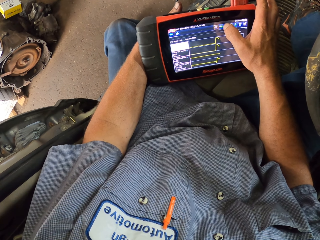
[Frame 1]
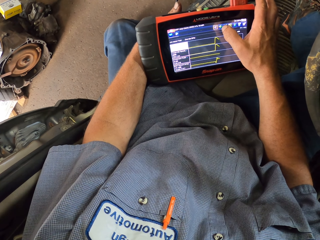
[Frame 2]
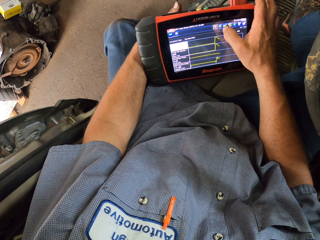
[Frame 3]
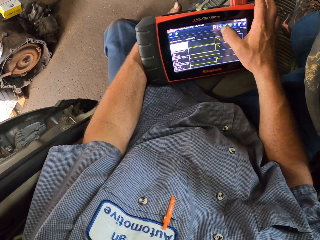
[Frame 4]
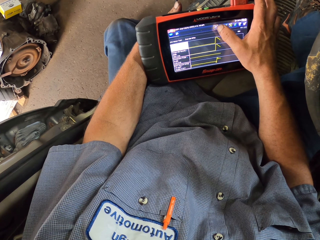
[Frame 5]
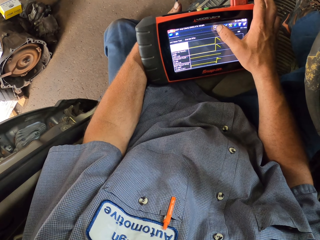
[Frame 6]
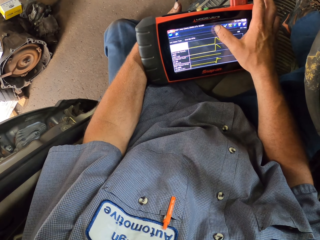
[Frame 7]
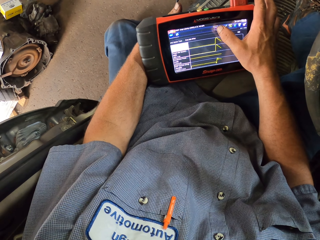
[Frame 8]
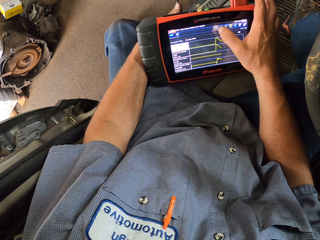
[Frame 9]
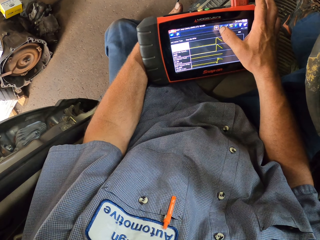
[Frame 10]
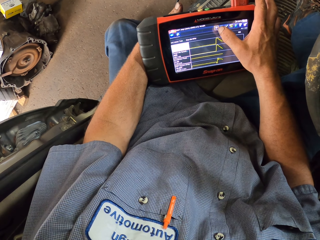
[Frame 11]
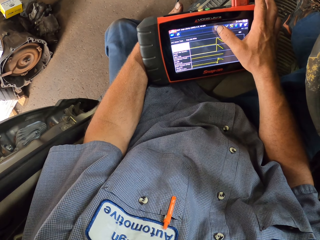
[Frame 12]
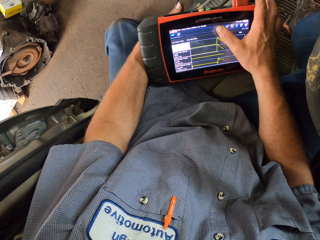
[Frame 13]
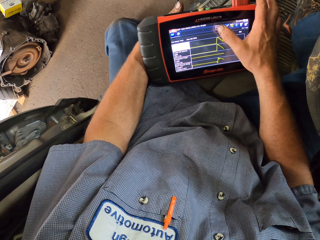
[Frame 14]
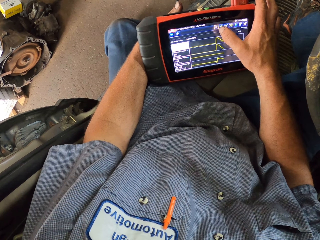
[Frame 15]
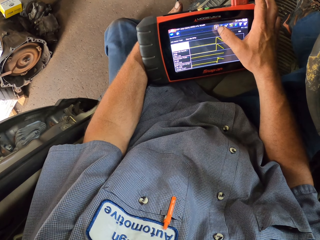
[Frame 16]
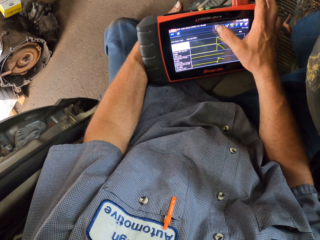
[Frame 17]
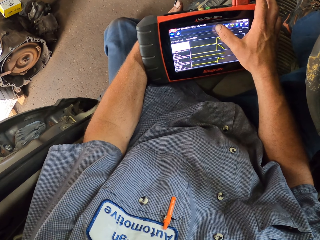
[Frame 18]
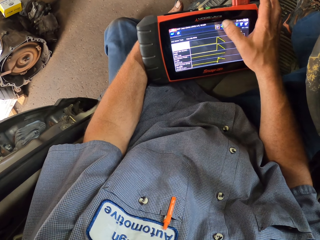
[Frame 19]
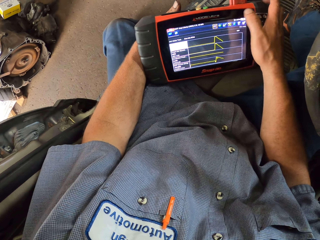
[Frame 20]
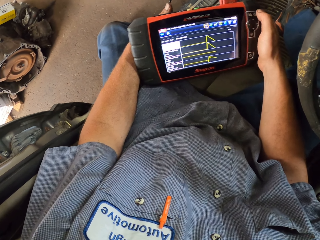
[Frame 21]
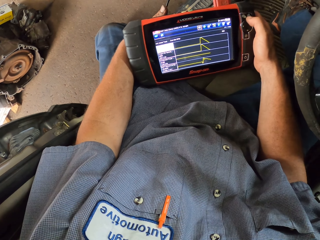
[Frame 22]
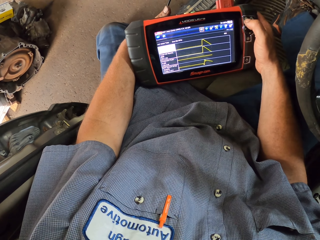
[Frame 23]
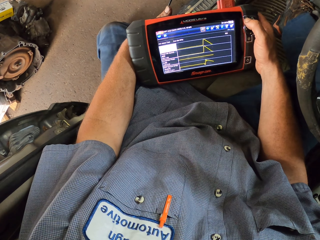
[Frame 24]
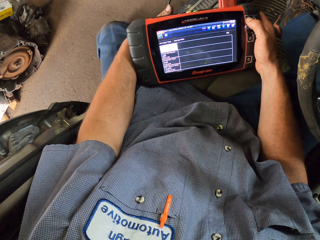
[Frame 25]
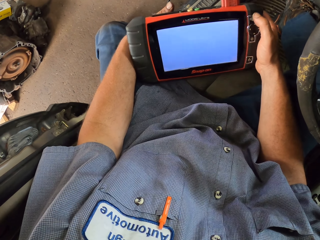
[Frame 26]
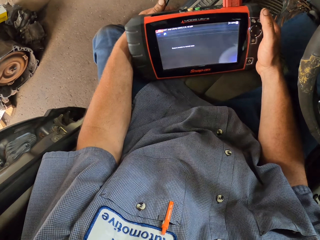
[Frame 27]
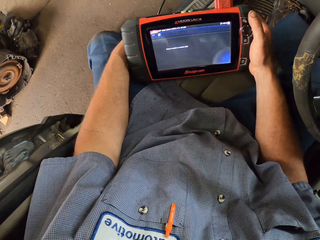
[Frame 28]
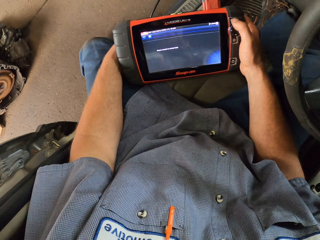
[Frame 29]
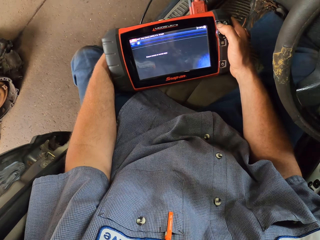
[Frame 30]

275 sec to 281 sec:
The camera wearer taps the Modis Ultra screen. They tap it again. They press a button on the Modis Ultra.

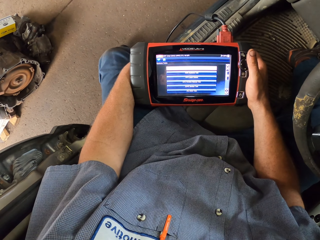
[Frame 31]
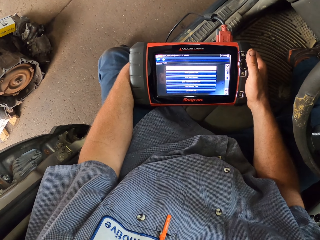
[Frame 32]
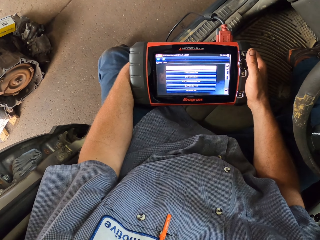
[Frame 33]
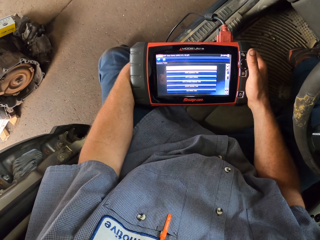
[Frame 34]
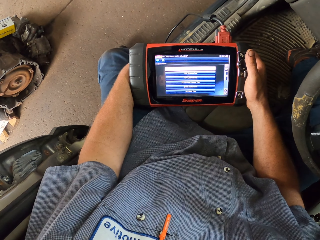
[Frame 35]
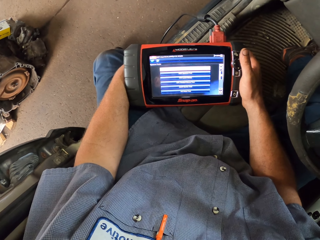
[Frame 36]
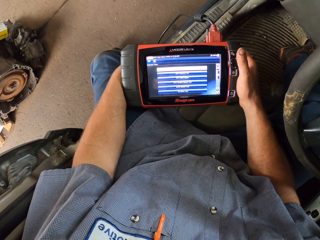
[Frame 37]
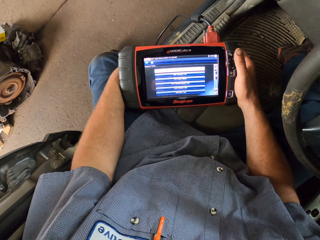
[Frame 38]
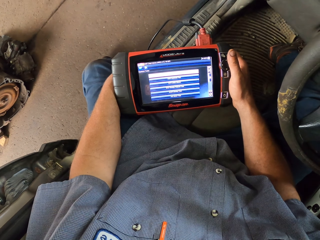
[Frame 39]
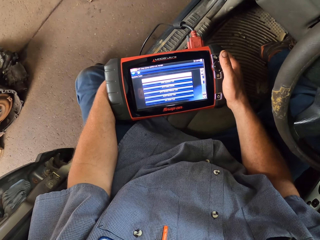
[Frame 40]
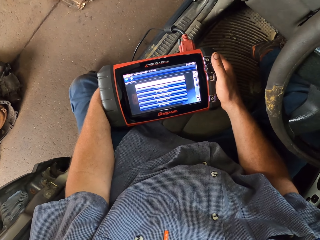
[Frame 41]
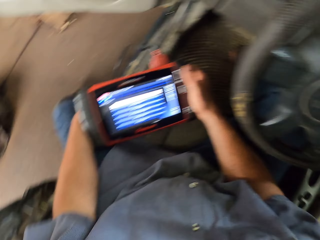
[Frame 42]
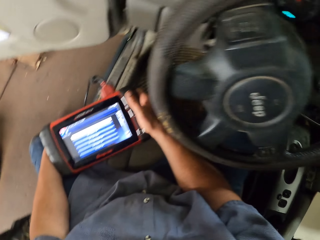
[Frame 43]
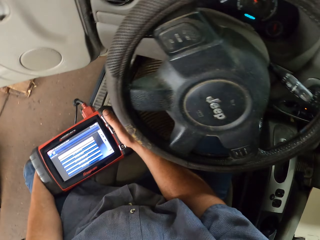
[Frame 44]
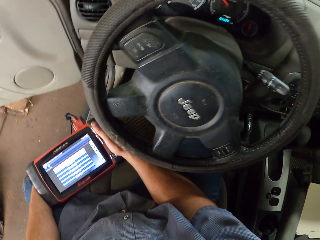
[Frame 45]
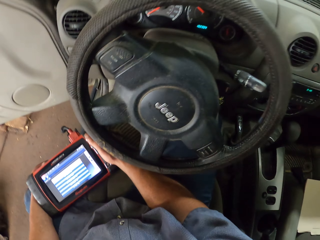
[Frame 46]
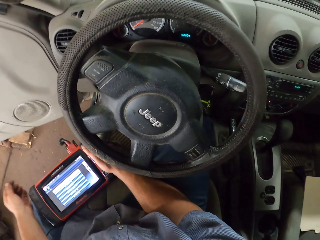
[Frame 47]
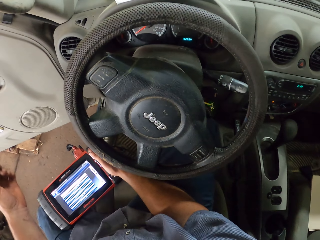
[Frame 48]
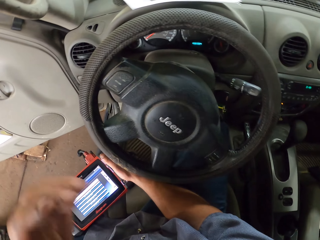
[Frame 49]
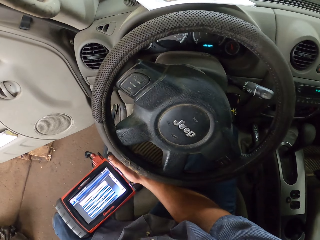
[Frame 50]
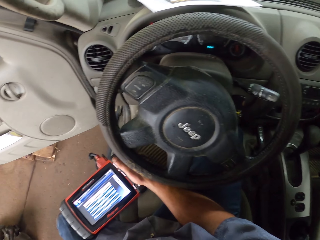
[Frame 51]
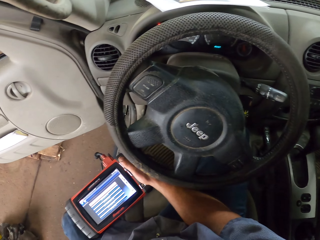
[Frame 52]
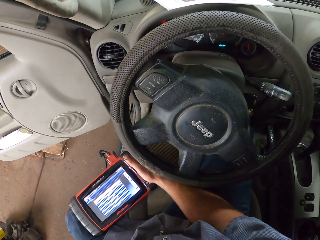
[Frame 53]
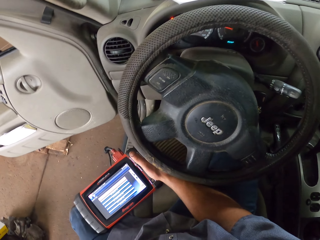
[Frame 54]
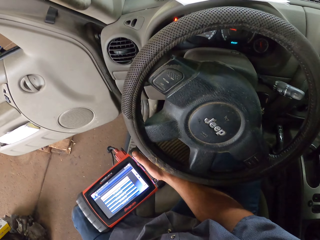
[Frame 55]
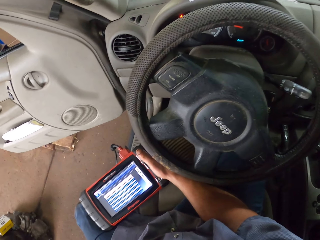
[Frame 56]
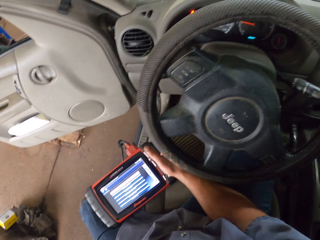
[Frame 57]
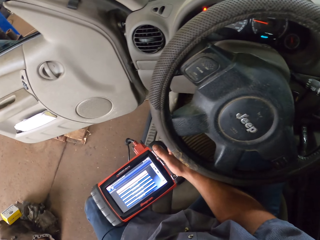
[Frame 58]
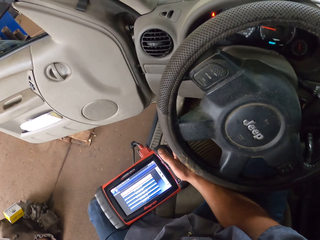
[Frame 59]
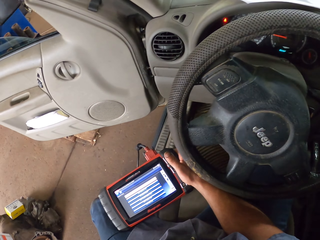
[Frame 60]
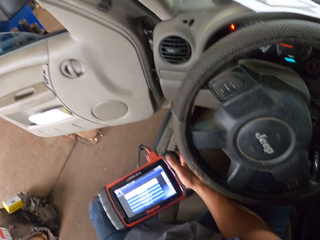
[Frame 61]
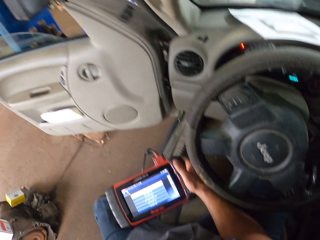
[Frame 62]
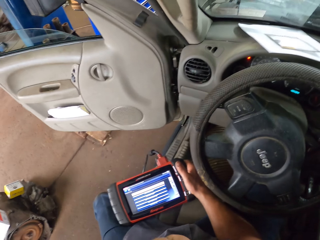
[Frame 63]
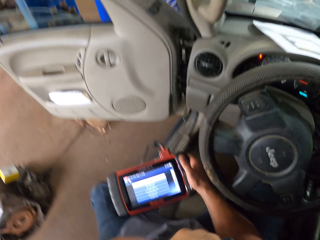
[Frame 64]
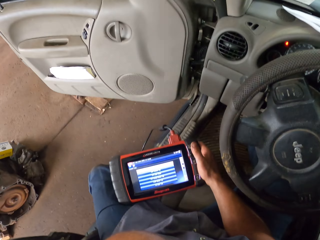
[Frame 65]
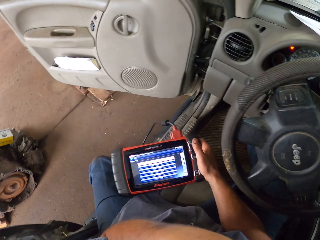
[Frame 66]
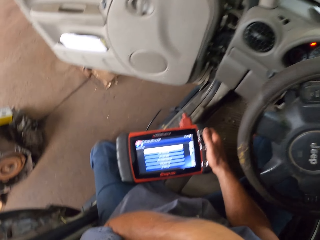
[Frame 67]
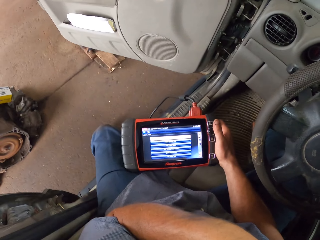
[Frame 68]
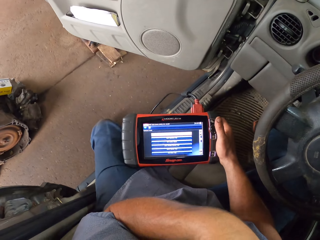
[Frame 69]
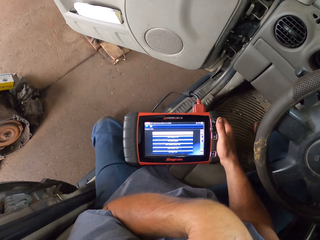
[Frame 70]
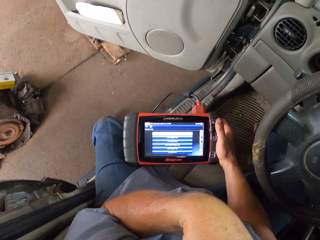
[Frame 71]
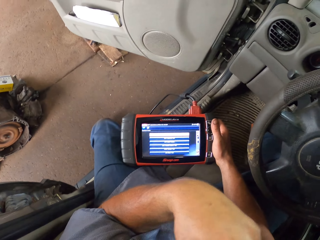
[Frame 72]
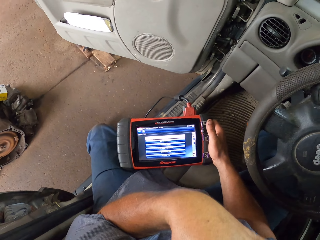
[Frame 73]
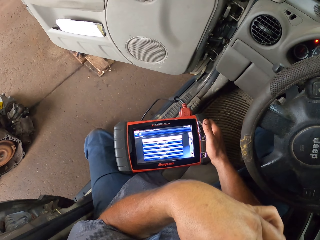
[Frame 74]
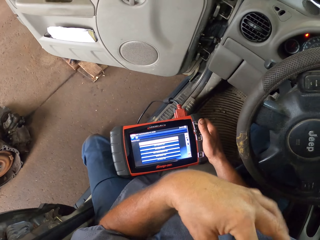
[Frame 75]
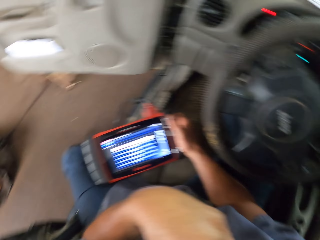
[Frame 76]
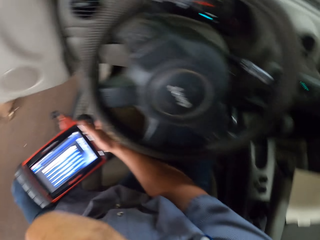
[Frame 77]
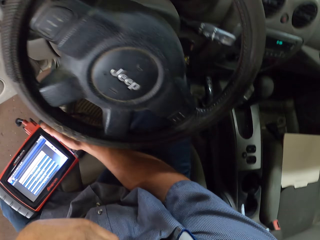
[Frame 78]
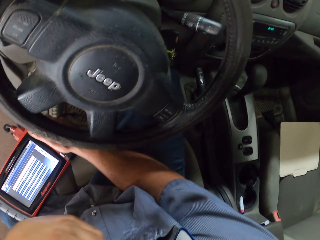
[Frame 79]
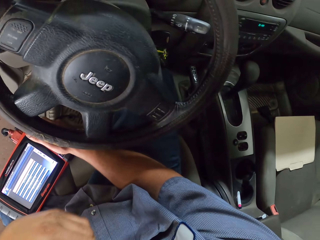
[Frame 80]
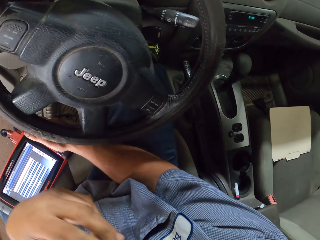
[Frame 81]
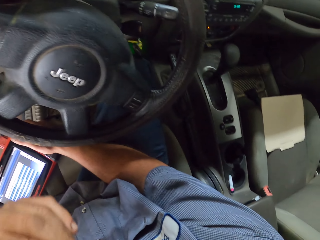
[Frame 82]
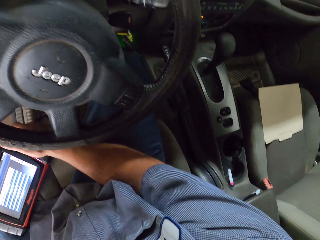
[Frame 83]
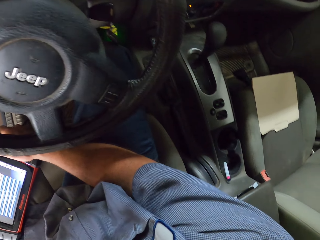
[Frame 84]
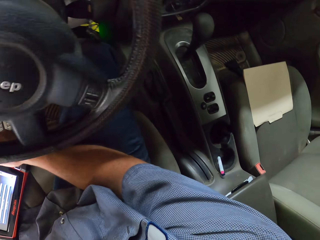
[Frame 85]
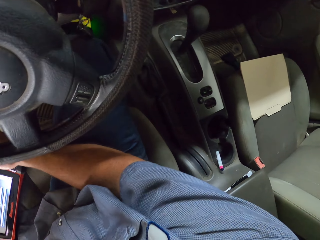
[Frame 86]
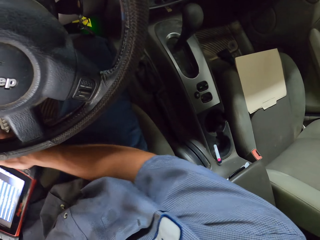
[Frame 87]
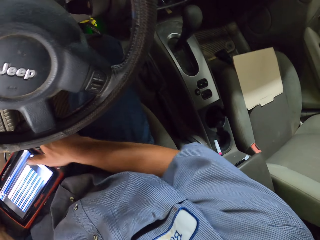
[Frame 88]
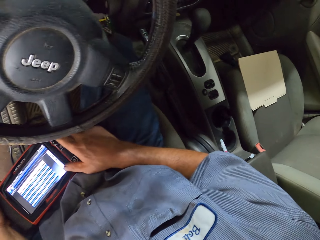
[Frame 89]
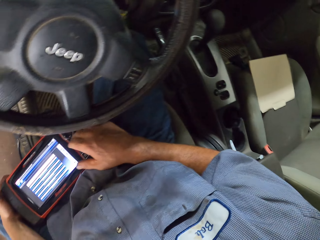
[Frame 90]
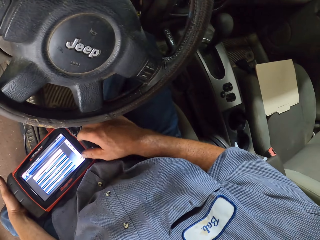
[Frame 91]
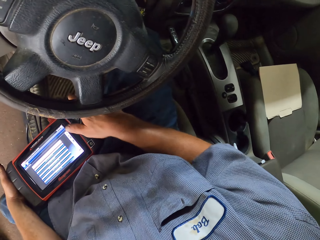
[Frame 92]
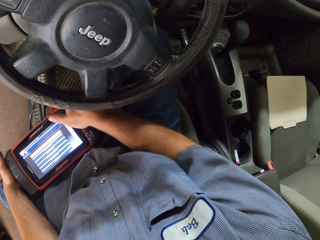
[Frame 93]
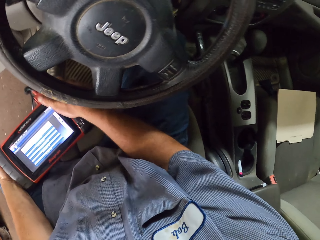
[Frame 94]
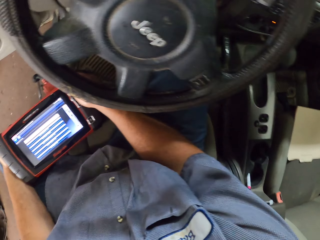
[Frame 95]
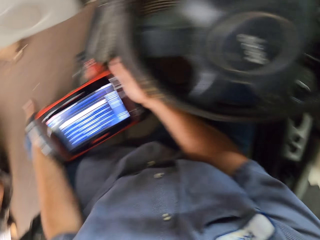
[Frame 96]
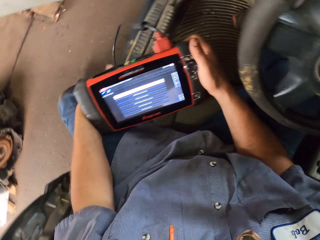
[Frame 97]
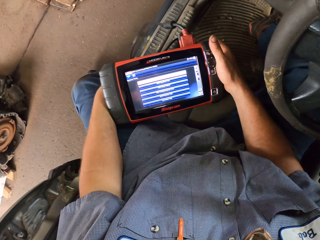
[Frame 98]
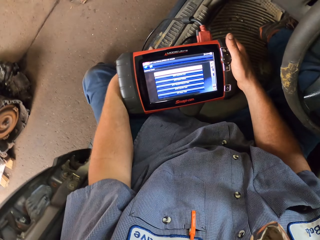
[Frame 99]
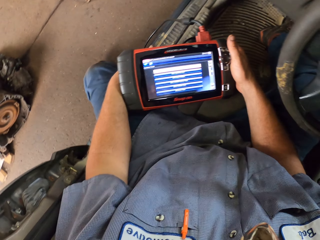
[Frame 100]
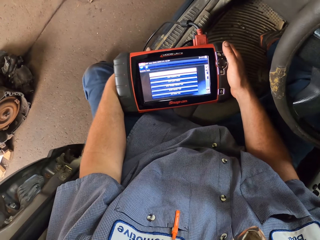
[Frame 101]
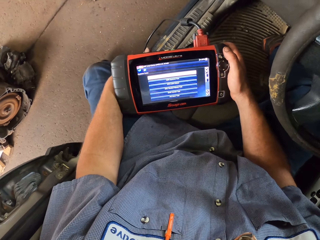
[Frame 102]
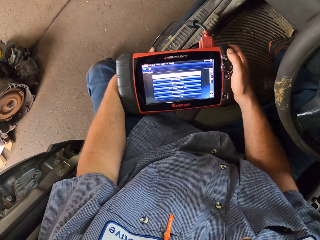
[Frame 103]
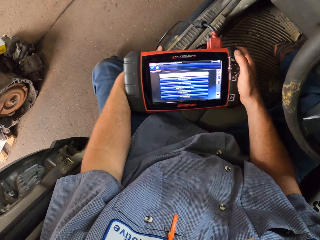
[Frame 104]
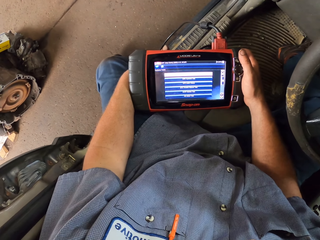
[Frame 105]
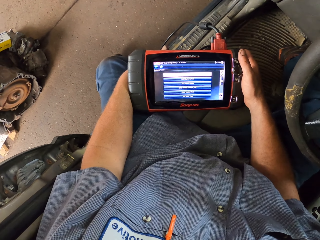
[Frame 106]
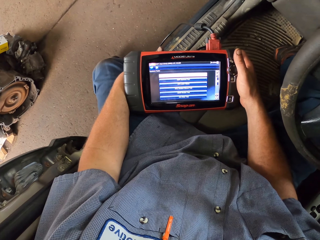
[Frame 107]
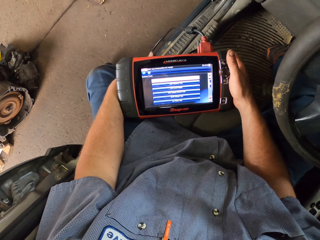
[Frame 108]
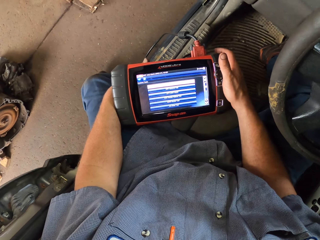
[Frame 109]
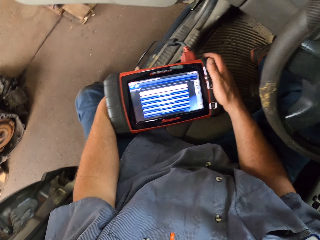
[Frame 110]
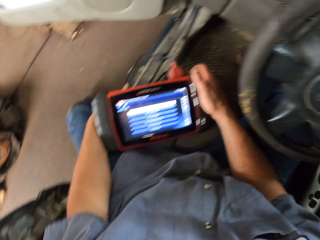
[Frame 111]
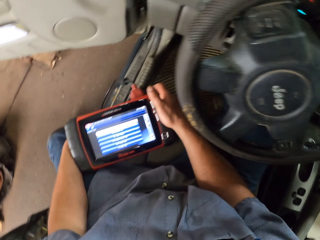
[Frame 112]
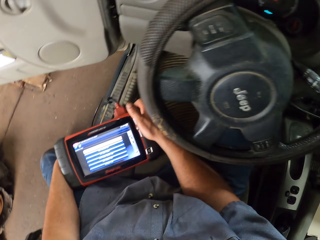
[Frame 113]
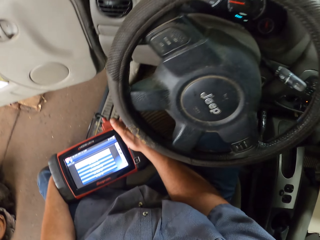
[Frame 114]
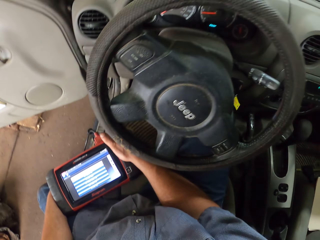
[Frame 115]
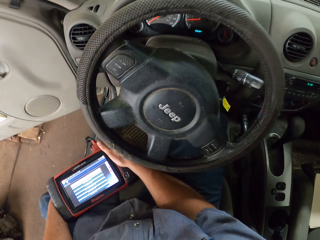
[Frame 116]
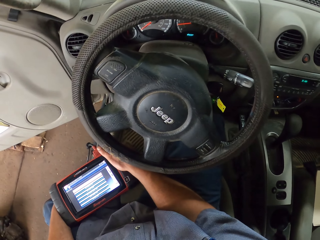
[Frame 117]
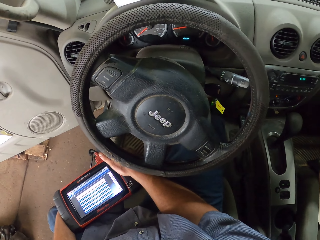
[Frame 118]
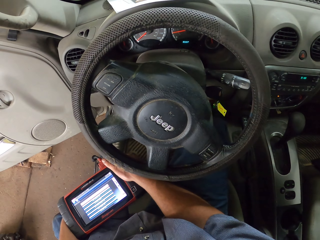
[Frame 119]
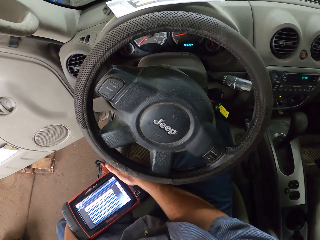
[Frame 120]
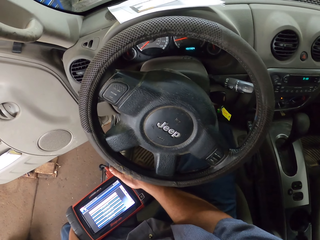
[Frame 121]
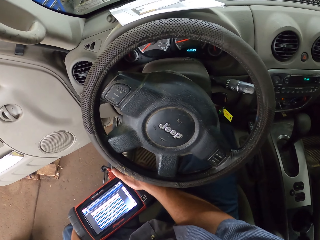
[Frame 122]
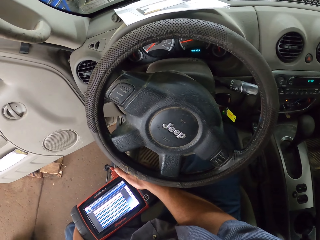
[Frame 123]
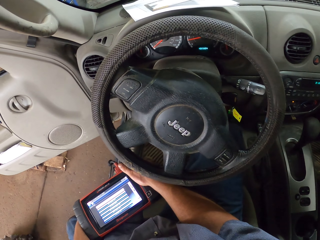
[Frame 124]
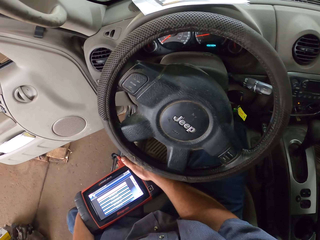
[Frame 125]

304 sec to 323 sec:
The camera wearer looks at the car's dashboard. They look at the steering wheel. They touch the body. They look at the Modis Ultra or Modis scan tool. They look at the gear. They unhand the Modis scan tool. They hold the Modis Ultra. They pick up the Modis scan tool. They stare at the Modis scan tool. They press a button on the Modis Ultra. They look at the car's dashboard. They look at the steering wheel.
